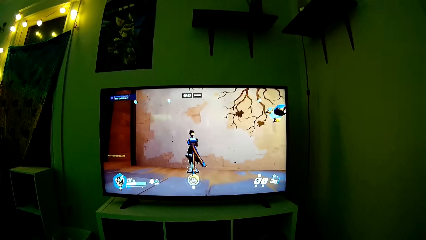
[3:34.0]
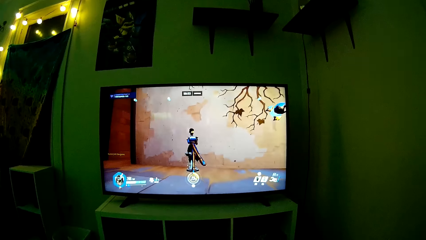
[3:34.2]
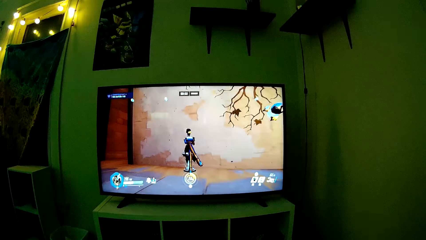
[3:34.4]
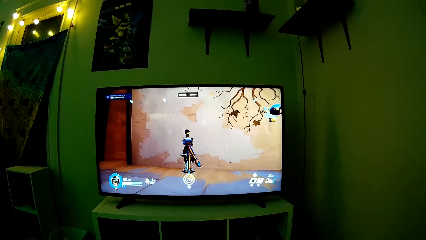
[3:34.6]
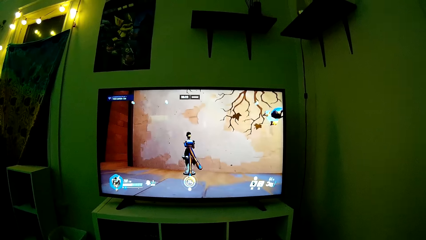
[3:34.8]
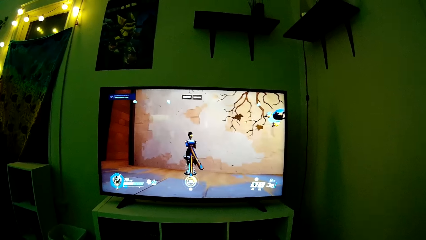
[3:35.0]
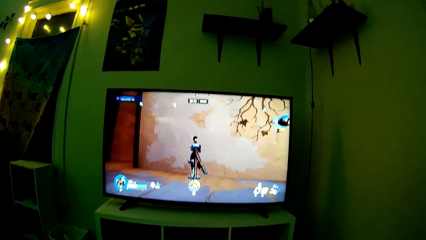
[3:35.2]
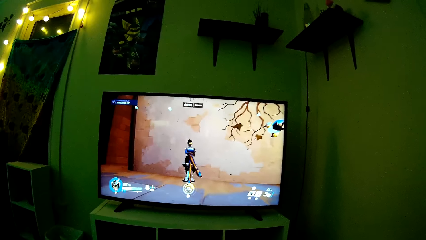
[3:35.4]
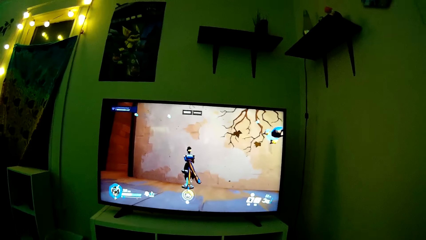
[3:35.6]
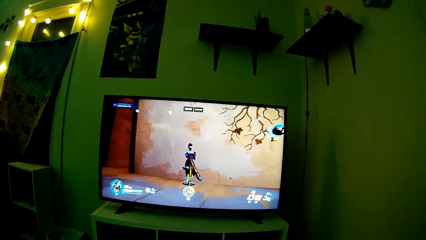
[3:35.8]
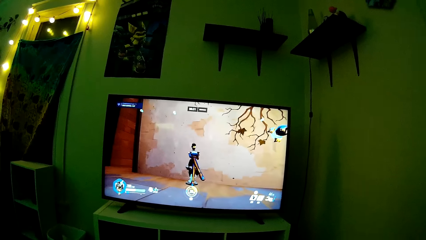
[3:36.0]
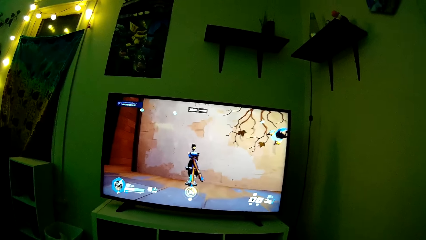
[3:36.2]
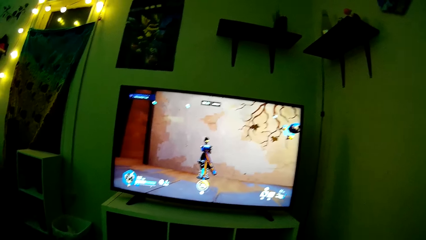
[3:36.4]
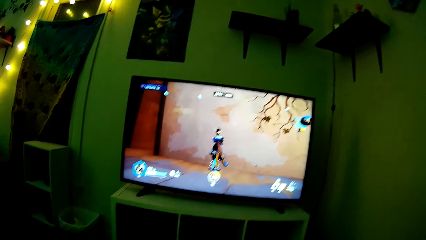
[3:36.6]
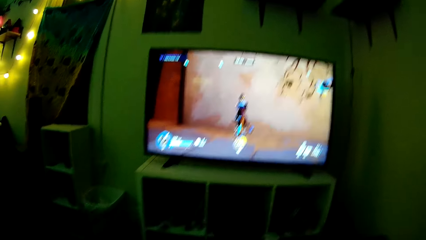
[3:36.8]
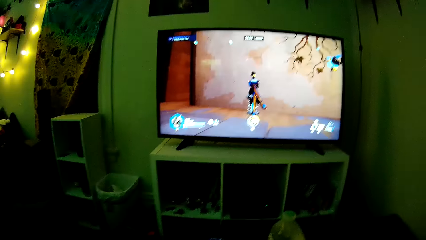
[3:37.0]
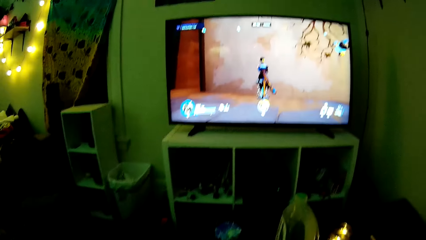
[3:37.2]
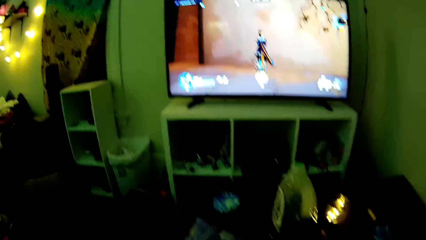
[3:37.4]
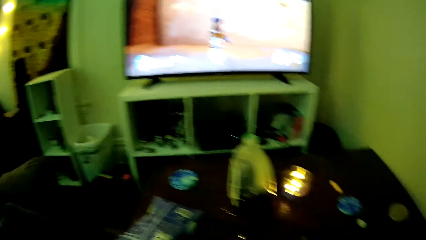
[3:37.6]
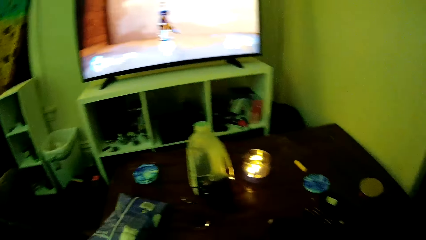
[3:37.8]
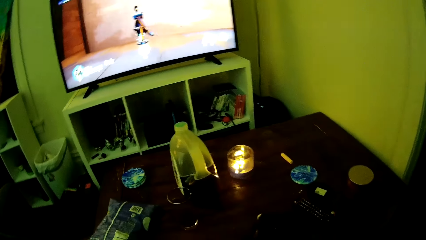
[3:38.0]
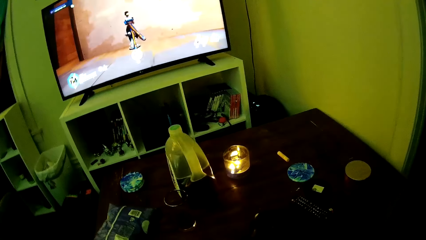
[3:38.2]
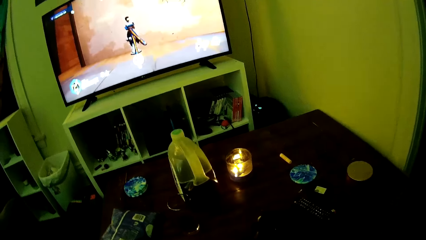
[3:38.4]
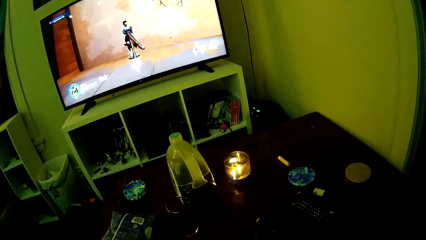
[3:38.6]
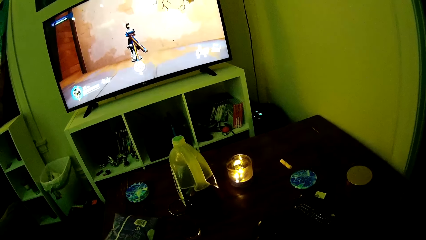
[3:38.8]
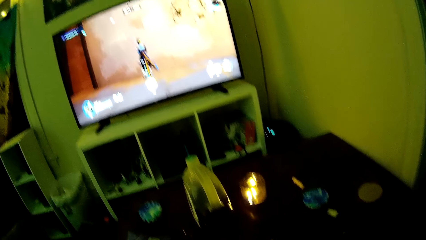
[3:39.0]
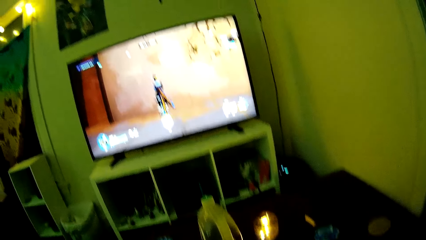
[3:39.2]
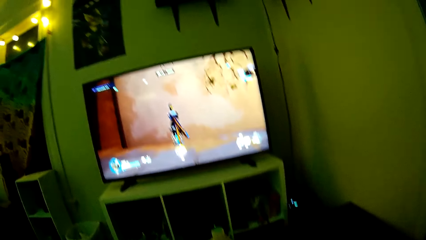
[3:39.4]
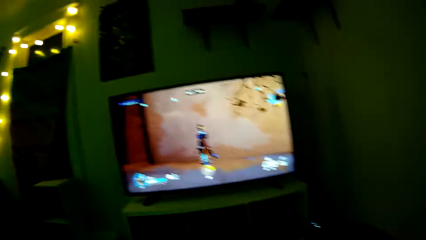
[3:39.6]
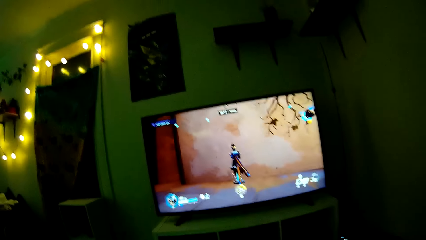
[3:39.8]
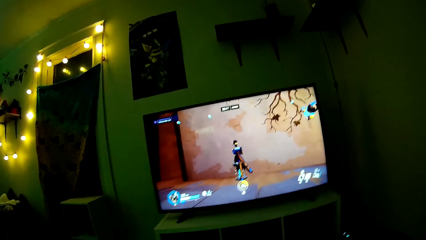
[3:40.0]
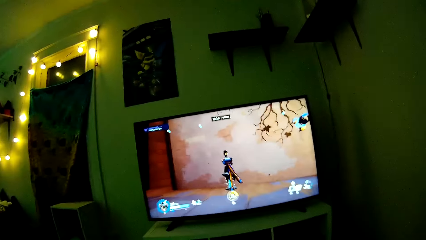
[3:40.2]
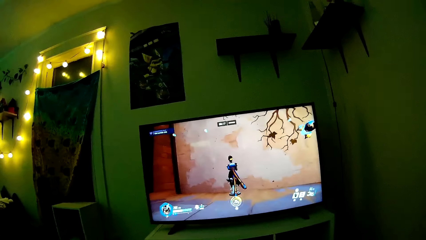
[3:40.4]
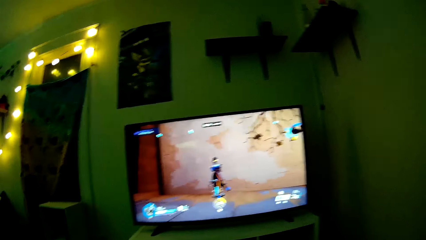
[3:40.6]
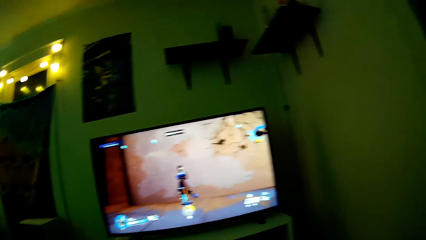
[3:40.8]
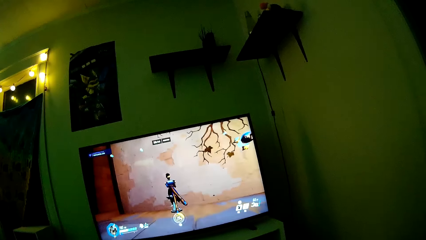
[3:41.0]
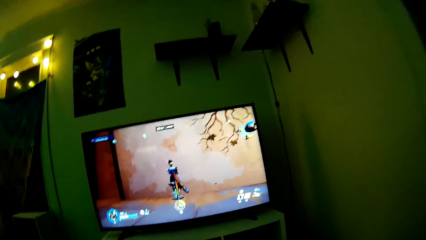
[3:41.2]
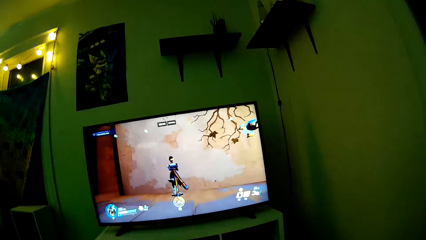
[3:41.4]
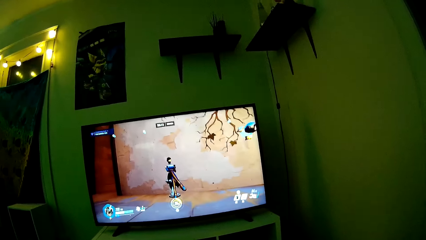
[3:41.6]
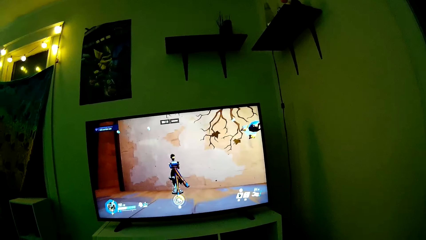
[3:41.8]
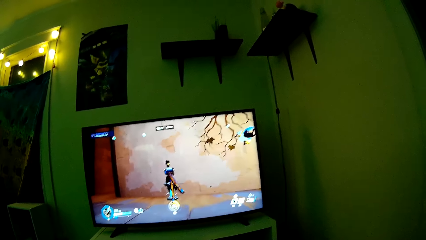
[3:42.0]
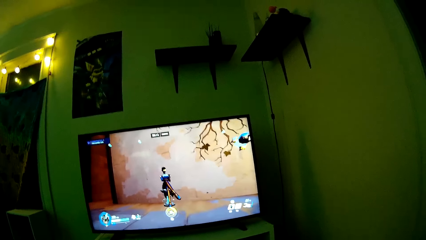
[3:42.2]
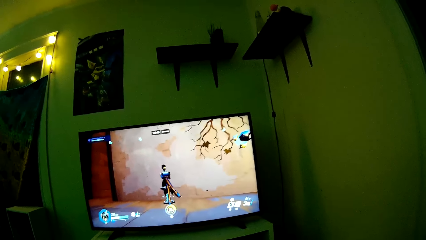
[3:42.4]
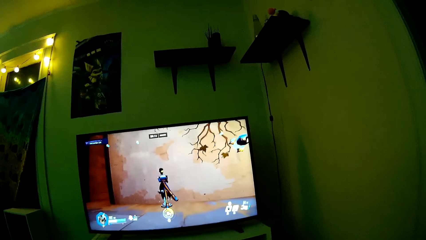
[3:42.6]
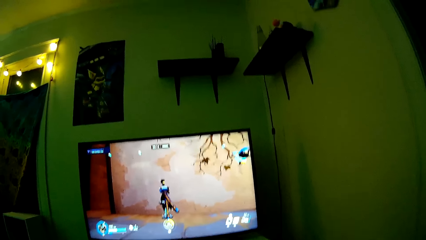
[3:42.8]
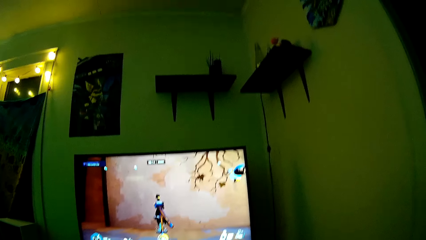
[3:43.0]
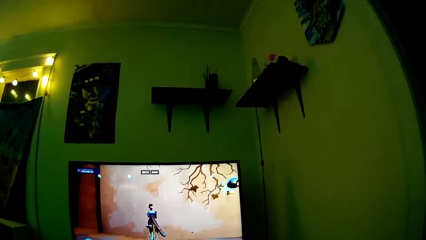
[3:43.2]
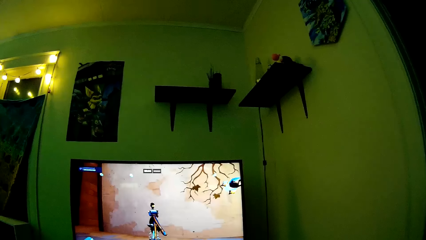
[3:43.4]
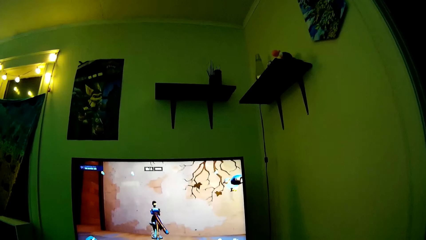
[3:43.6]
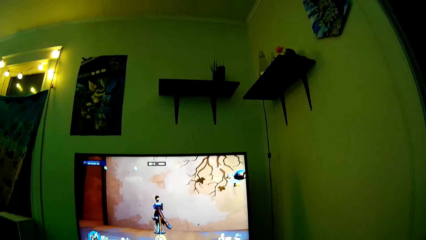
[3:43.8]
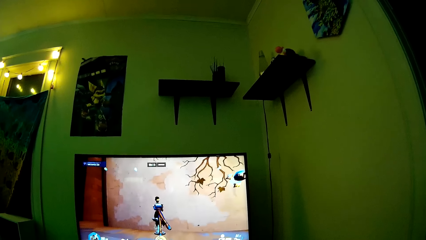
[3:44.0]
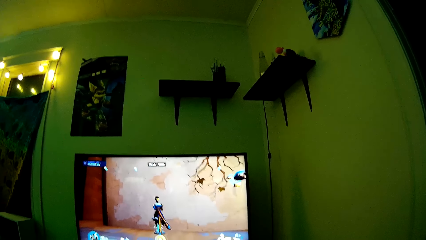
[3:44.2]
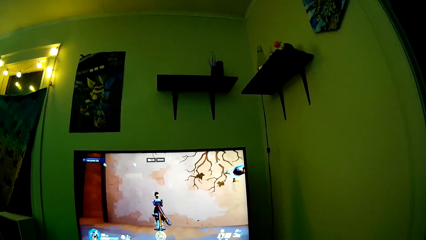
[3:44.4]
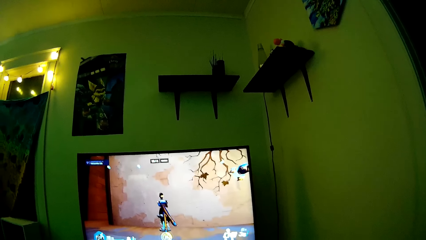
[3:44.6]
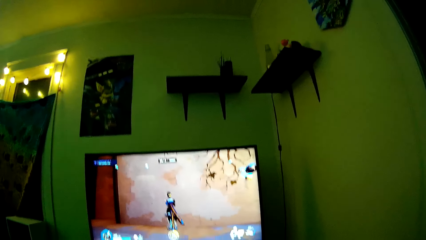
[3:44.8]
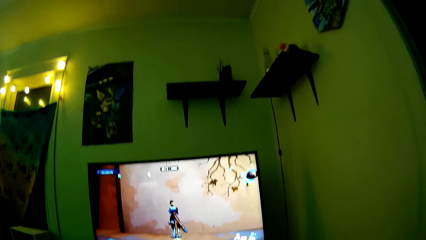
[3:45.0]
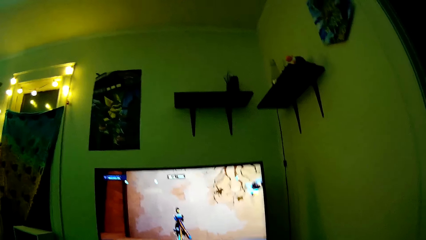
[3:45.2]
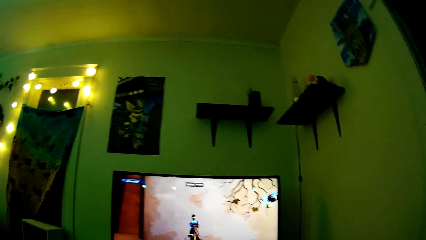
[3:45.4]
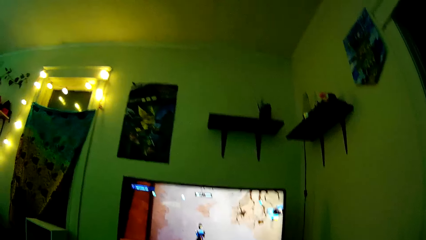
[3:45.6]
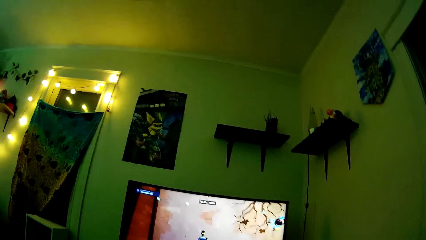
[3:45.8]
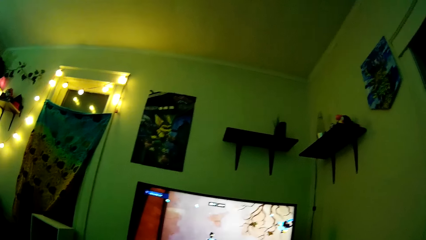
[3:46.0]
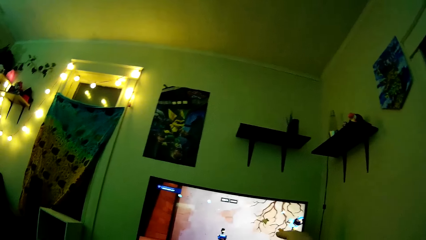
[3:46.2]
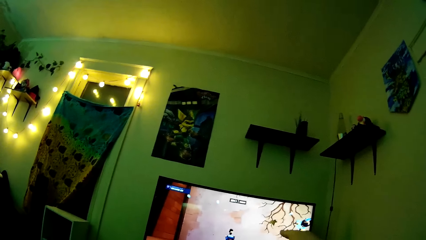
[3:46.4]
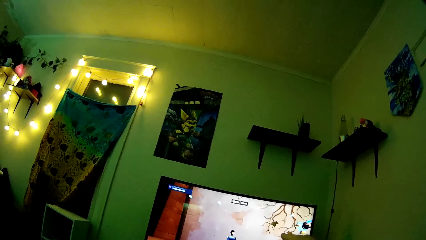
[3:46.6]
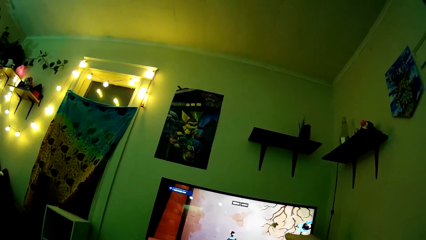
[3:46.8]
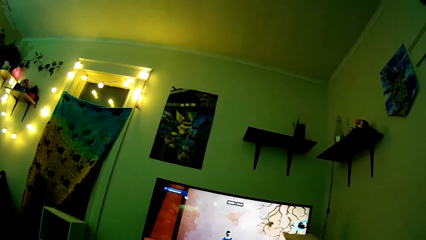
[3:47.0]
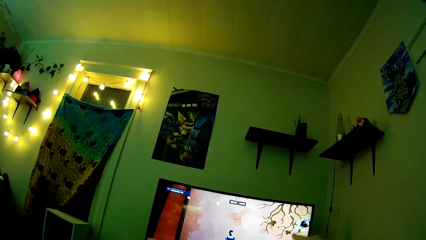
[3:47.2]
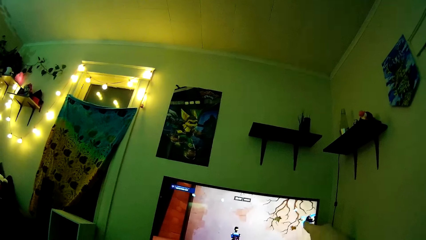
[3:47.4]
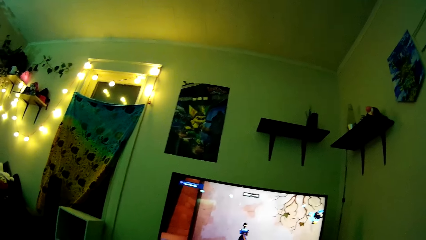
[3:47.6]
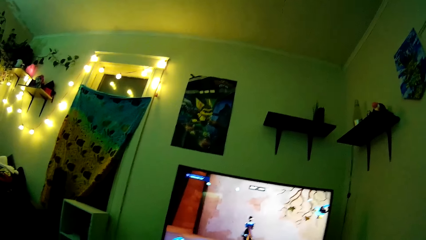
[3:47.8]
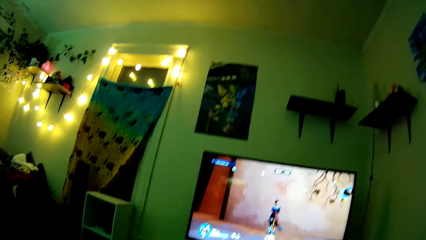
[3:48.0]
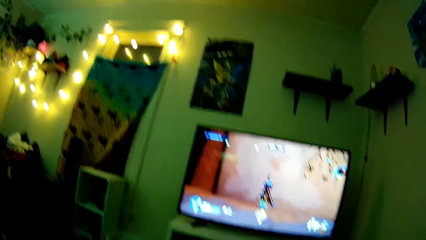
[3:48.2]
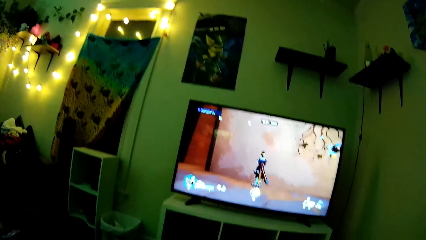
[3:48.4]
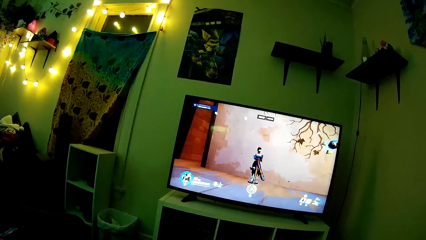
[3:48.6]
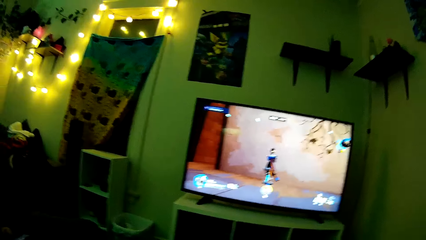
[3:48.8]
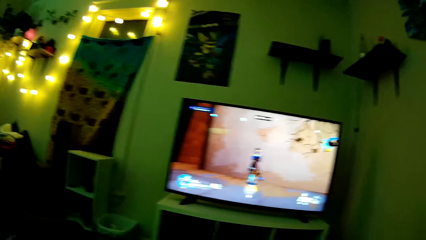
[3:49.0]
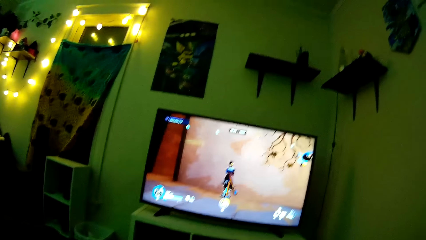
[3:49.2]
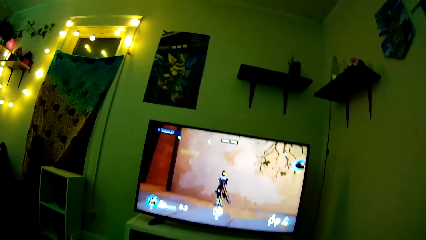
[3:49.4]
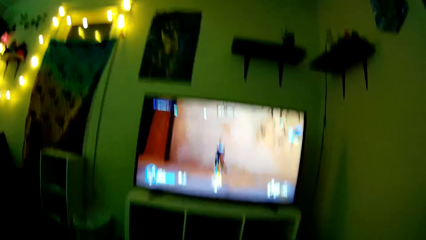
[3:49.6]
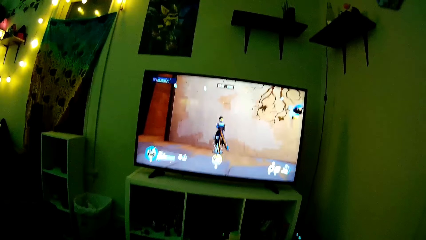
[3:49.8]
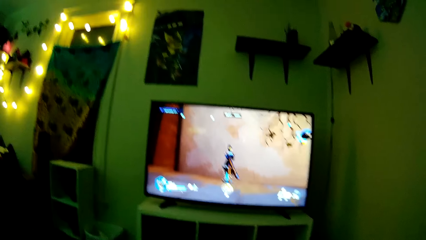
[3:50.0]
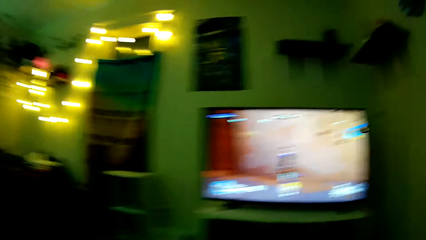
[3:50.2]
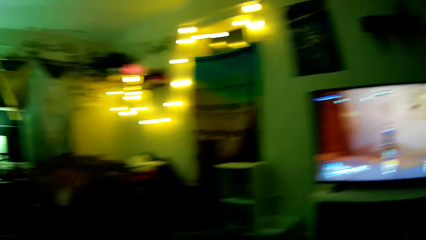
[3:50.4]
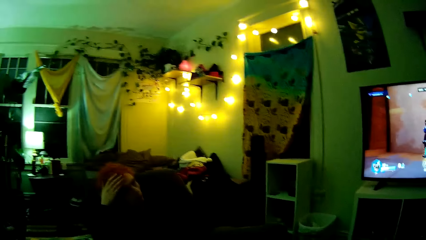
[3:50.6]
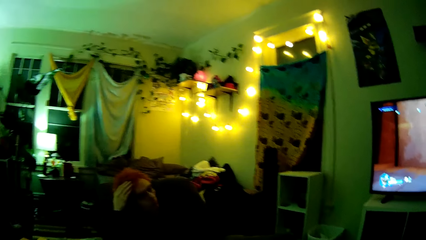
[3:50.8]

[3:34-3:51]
The camera wearer speaks. They point at the TV.
